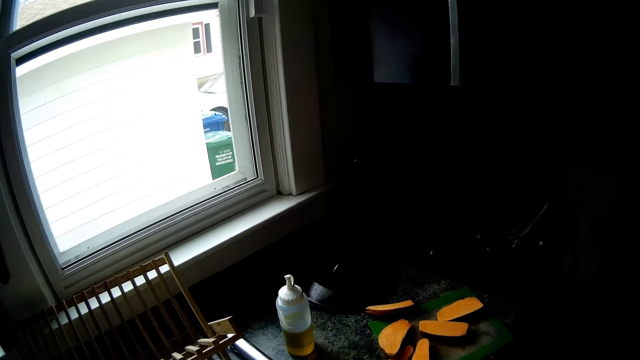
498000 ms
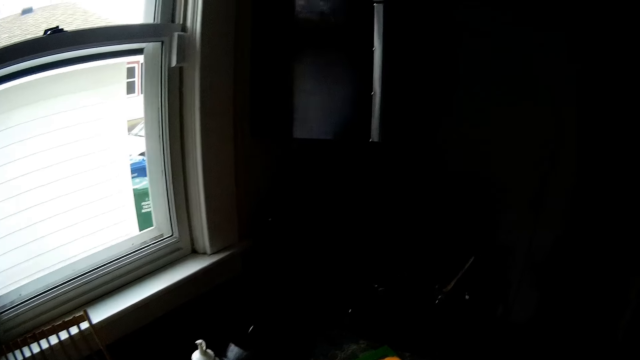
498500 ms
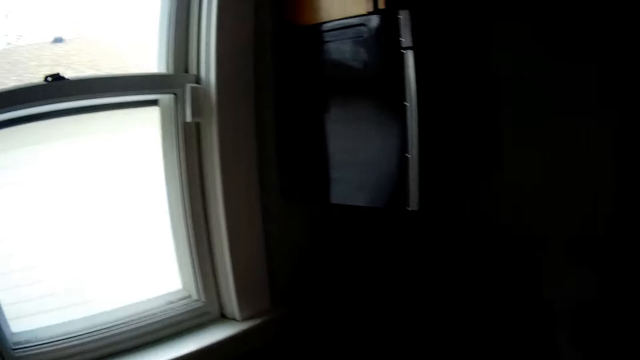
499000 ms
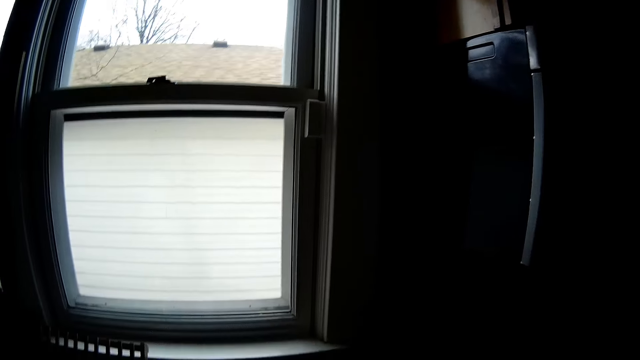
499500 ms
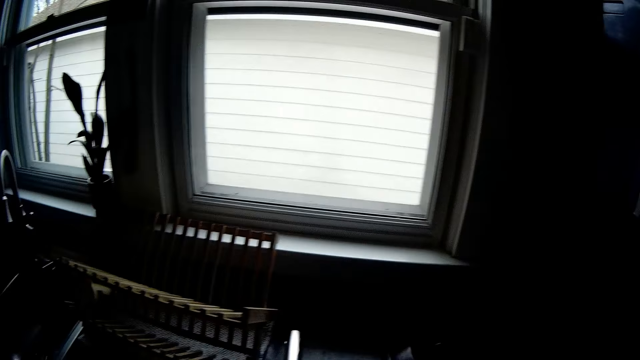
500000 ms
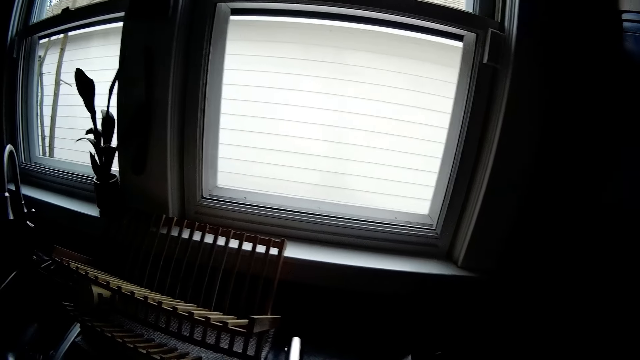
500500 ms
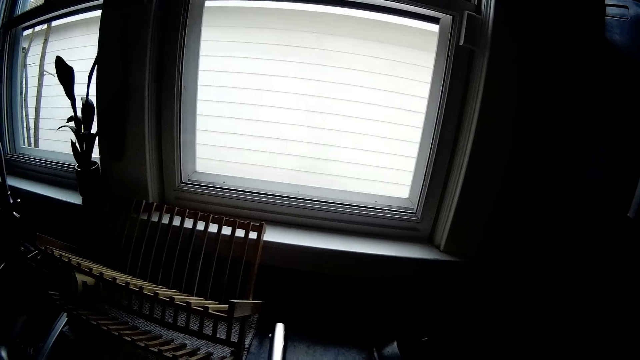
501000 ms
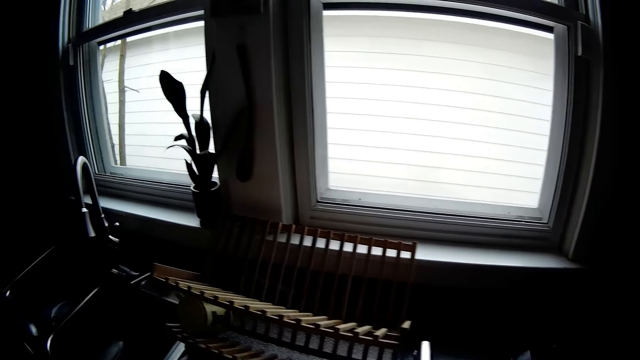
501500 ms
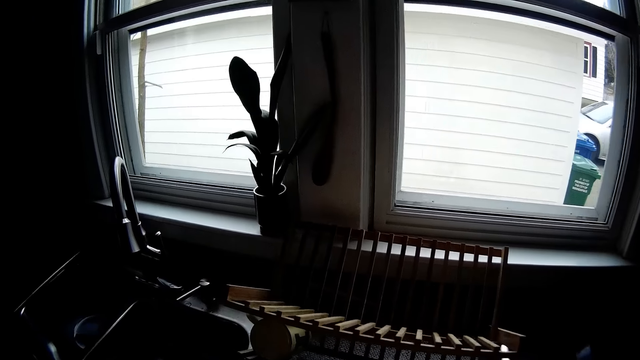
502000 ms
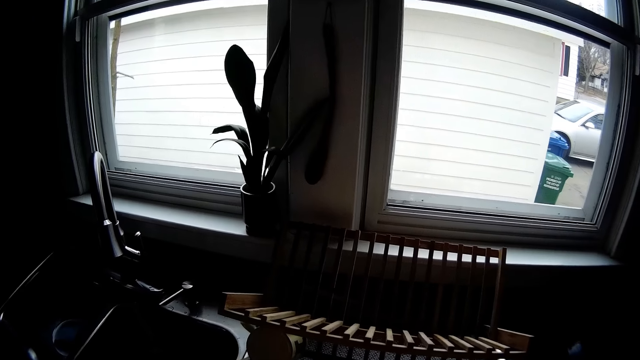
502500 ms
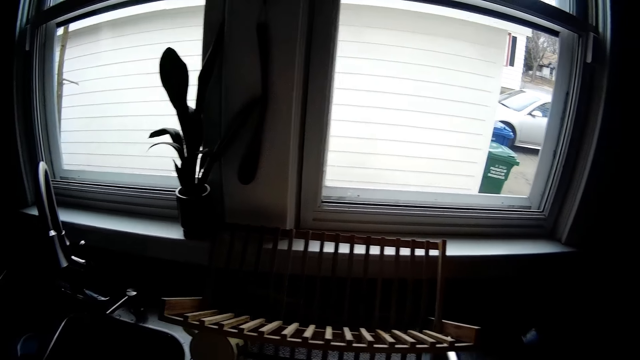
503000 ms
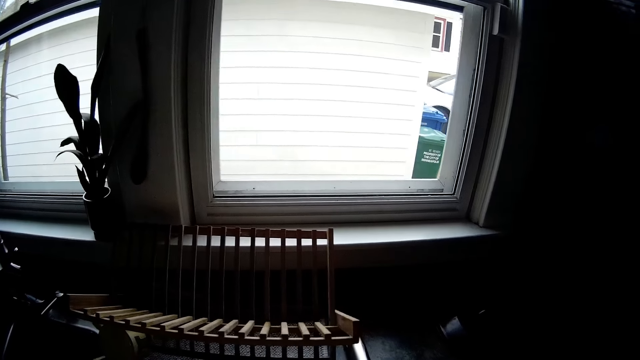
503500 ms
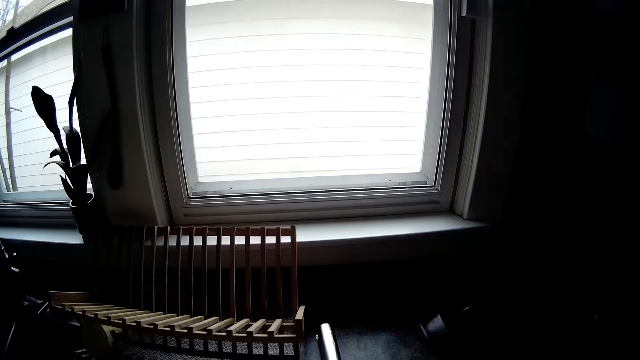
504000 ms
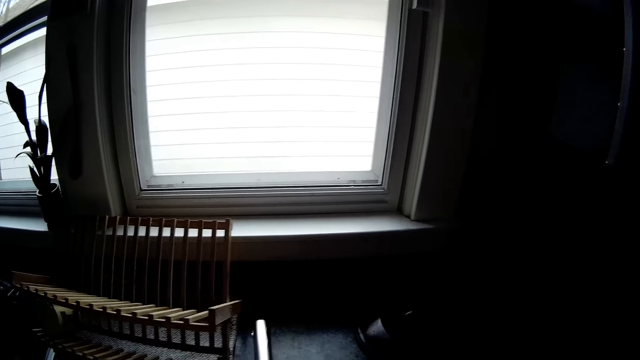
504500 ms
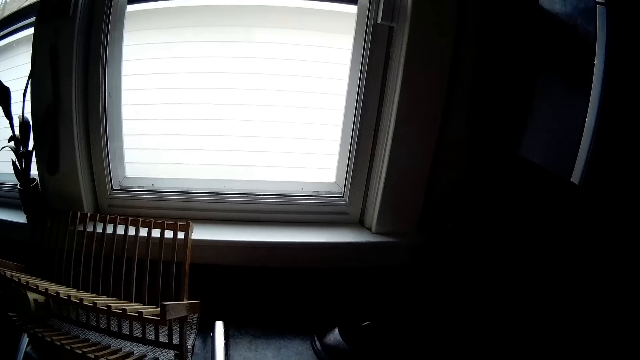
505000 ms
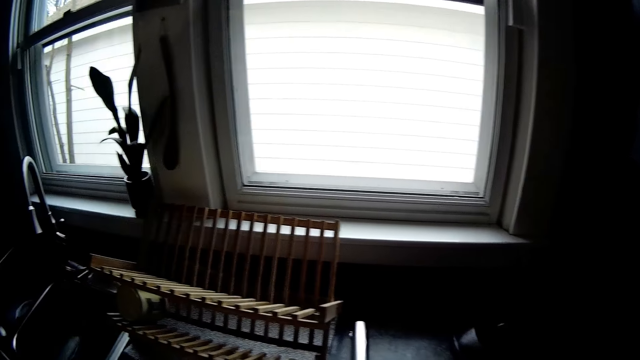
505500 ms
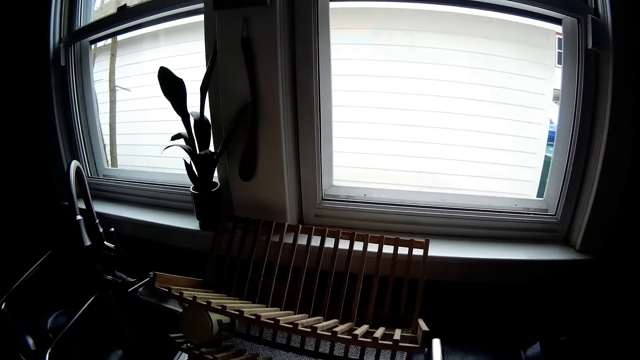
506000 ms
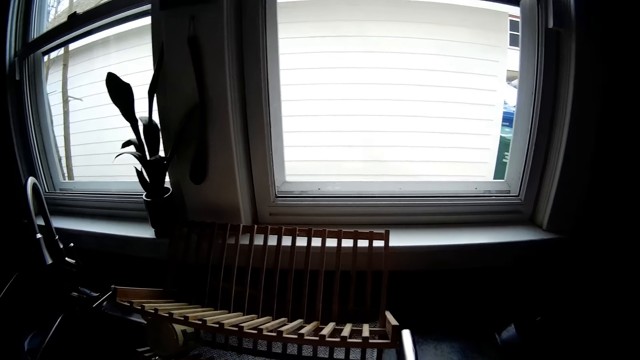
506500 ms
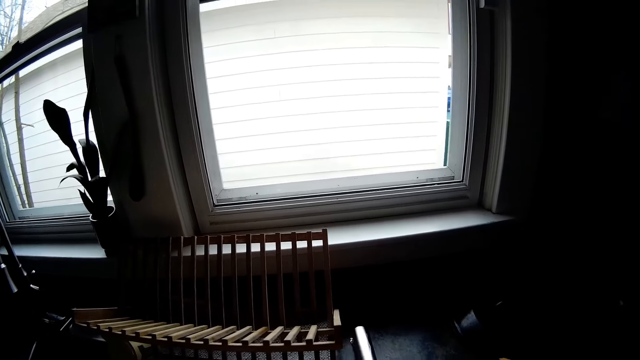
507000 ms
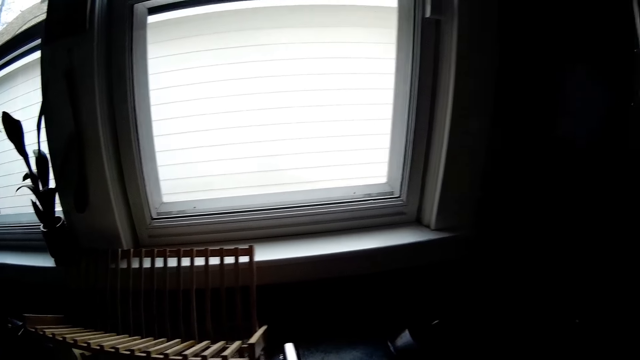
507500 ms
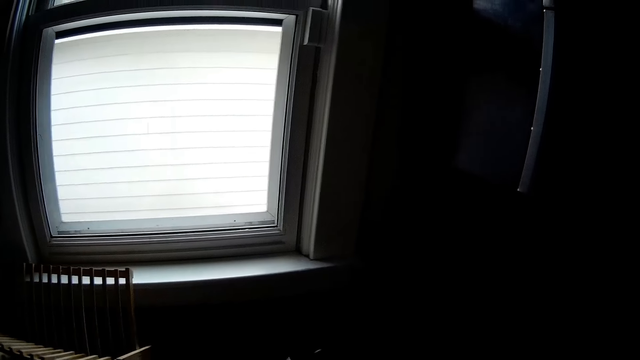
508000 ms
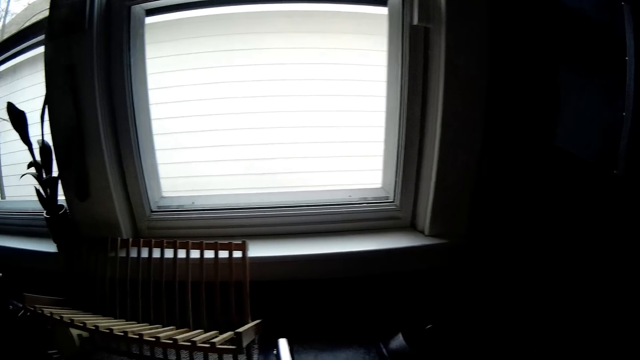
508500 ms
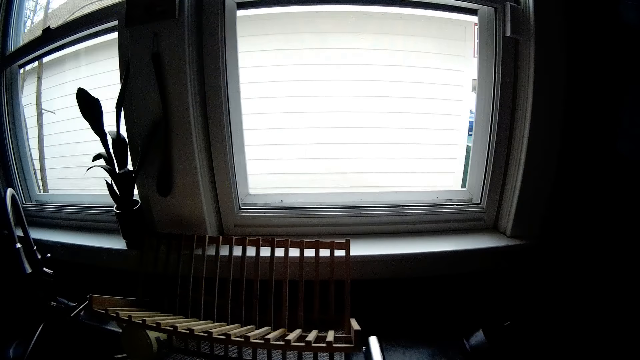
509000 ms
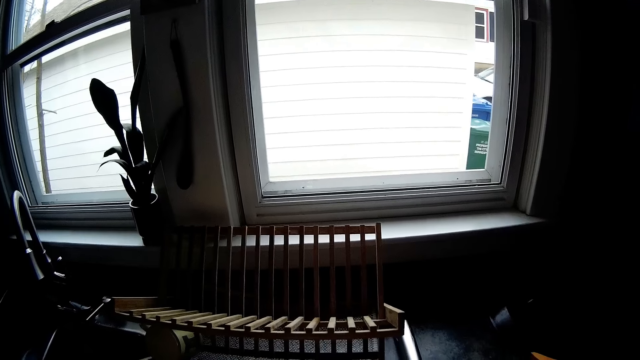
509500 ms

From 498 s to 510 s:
The camera wearer looks around a kitchen.

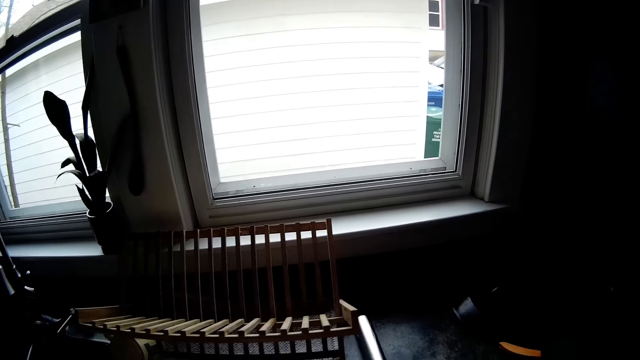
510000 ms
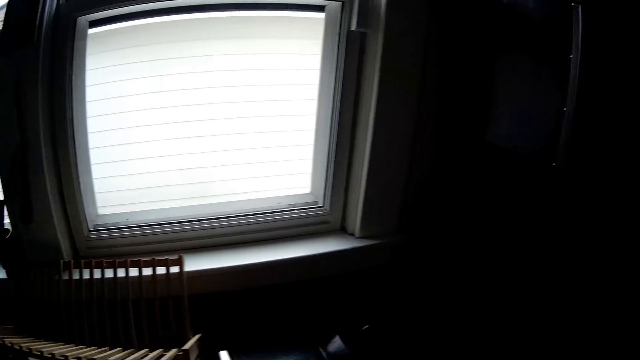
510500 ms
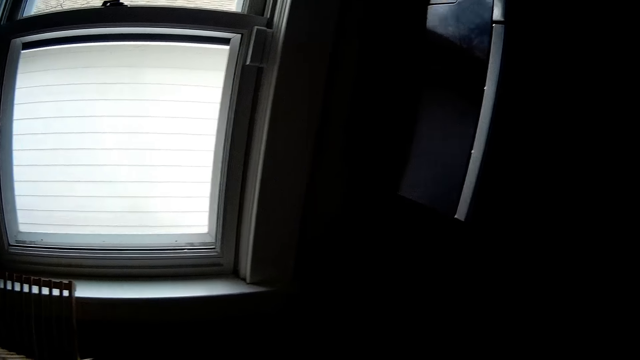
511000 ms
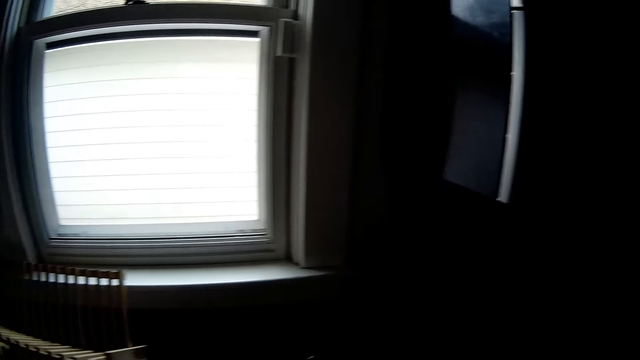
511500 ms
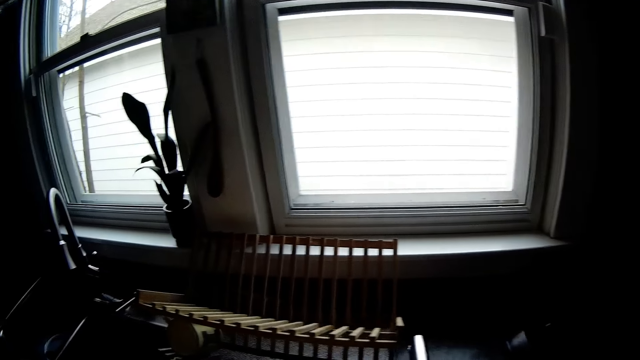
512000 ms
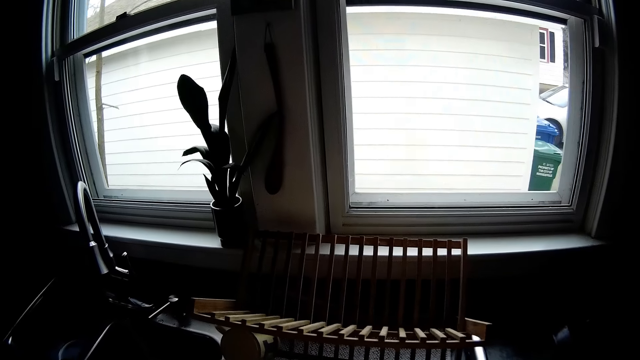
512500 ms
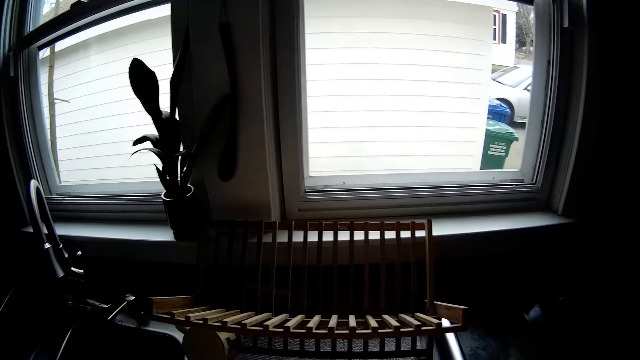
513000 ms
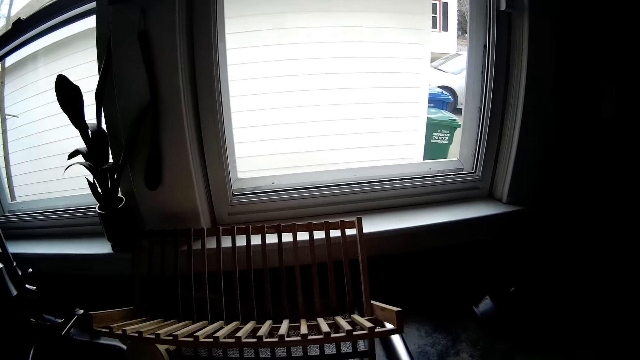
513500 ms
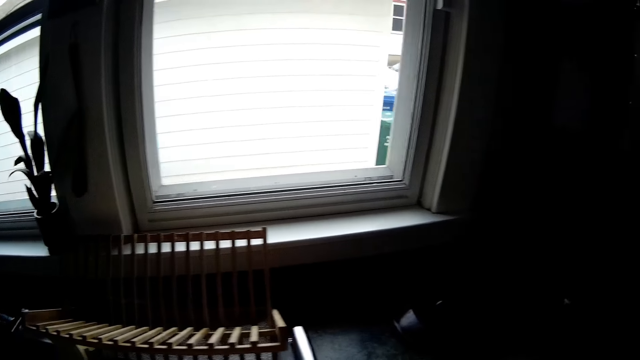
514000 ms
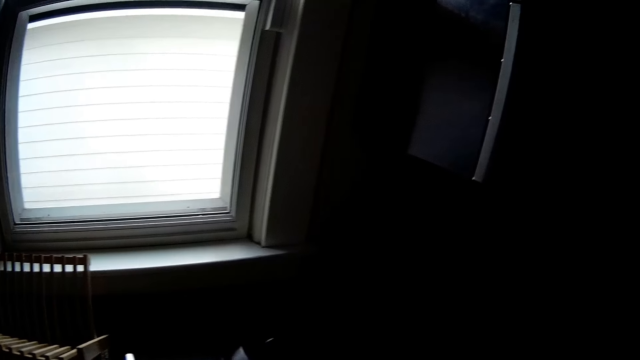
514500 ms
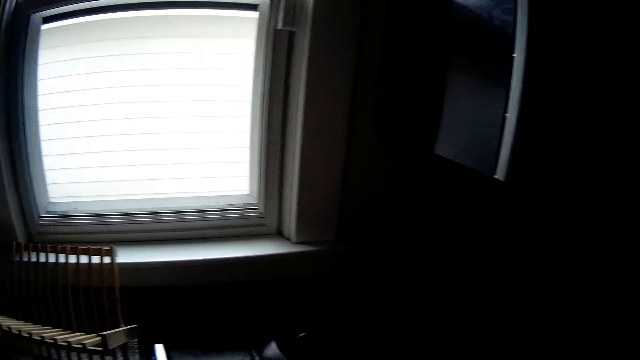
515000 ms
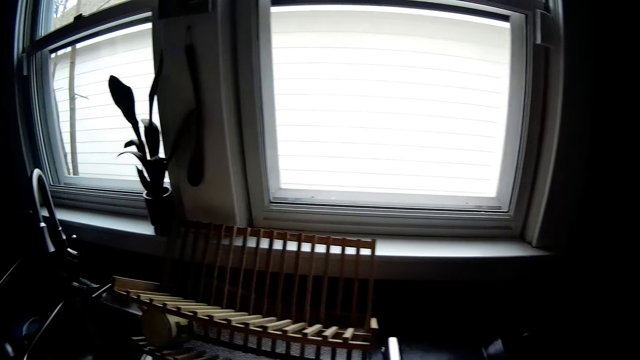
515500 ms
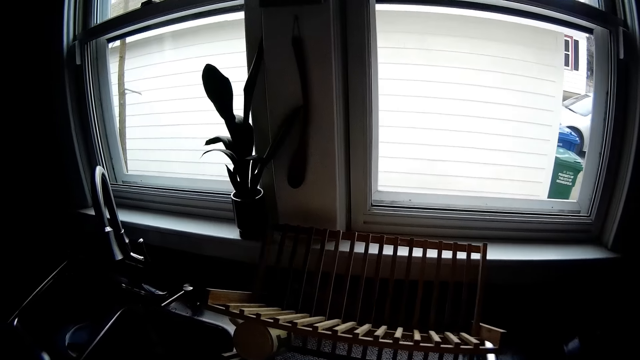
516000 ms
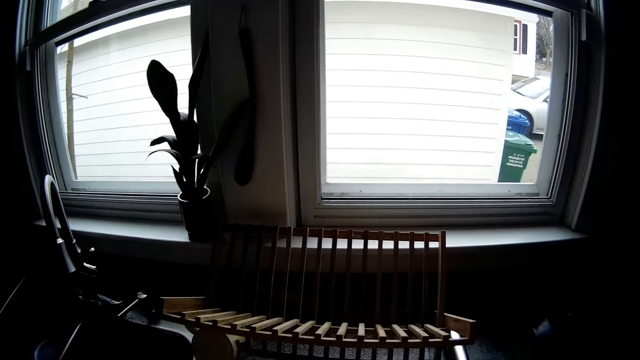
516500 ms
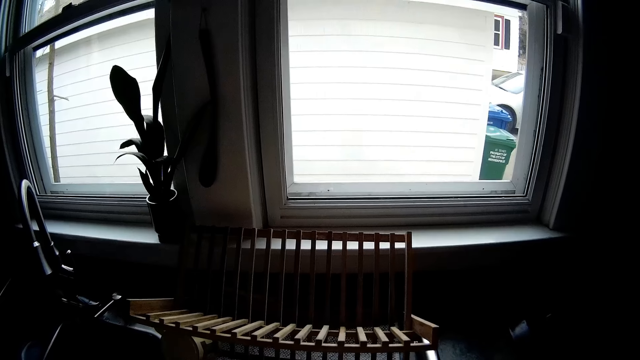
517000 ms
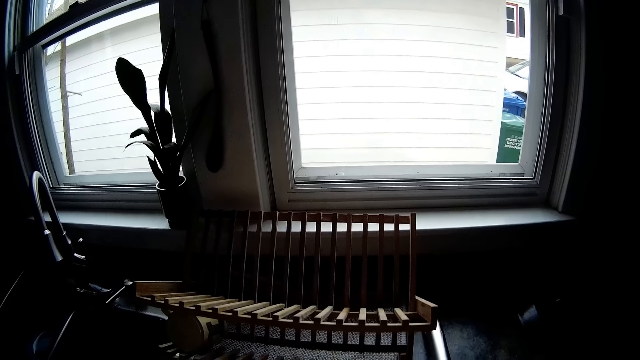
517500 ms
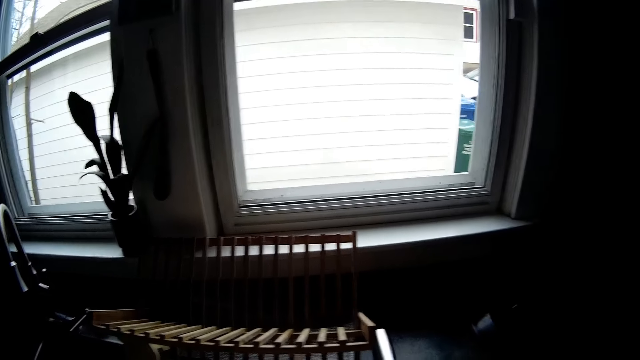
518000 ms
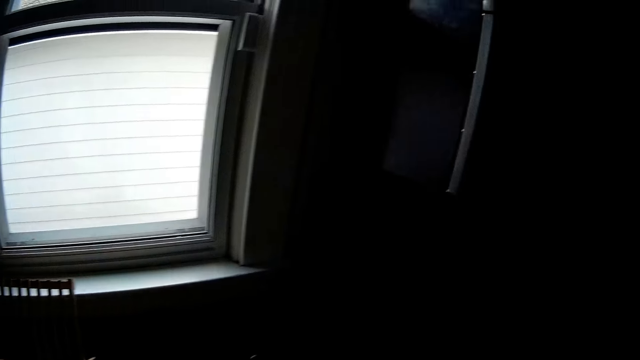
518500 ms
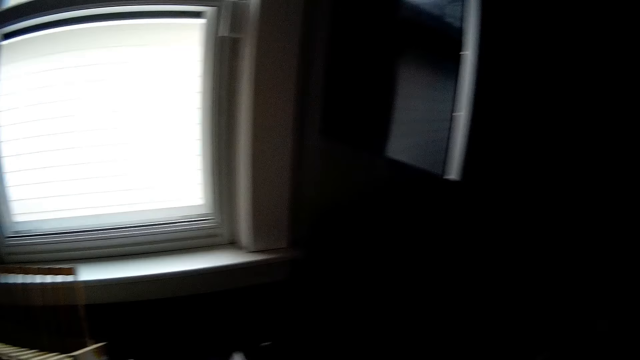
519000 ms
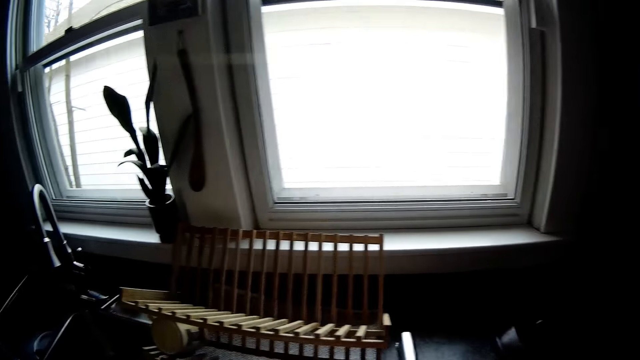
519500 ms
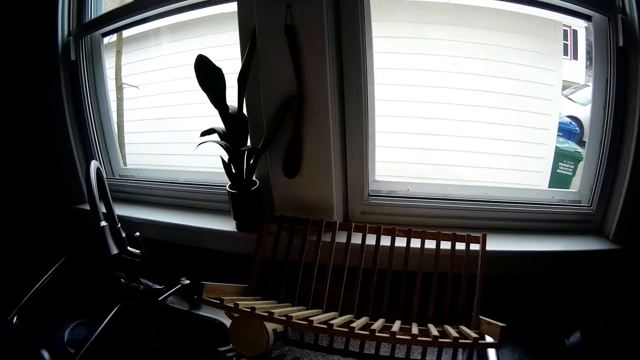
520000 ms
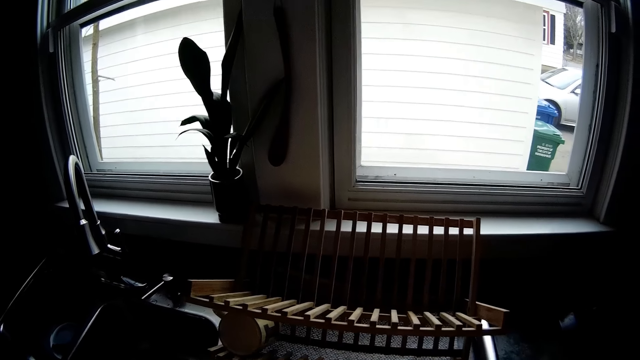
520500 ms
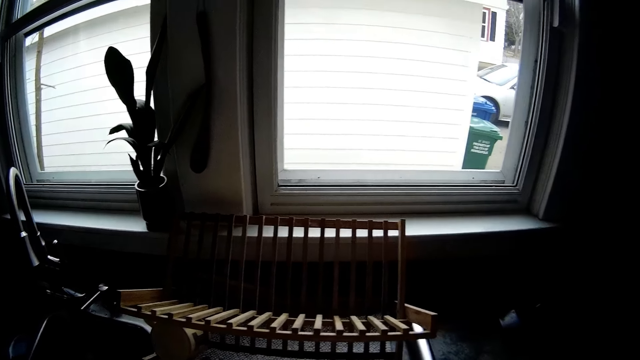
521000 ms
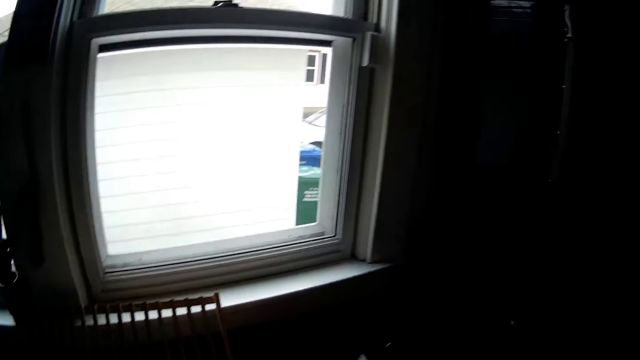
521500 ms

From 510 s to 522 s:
The camera wearer walks around a kitchen.
